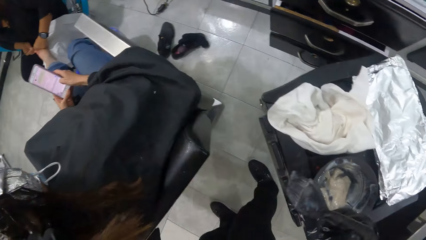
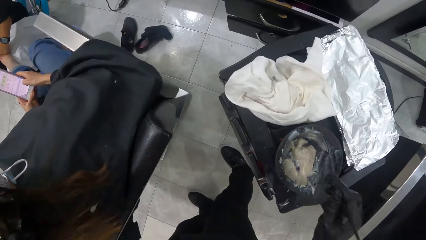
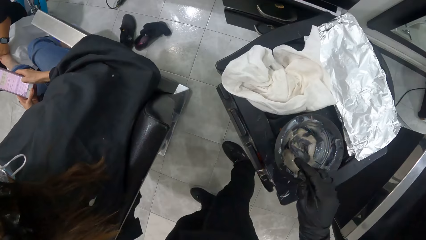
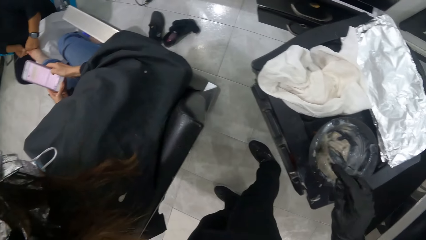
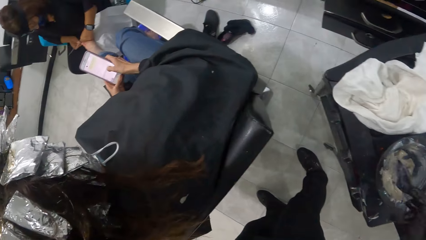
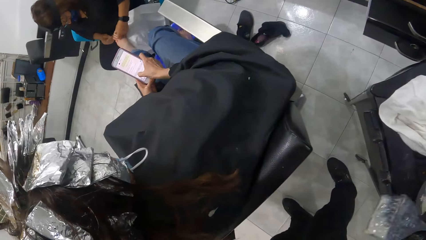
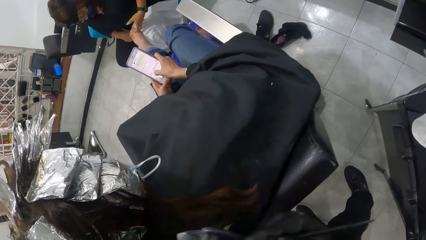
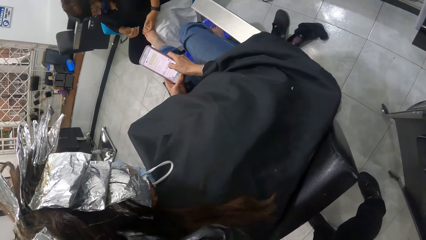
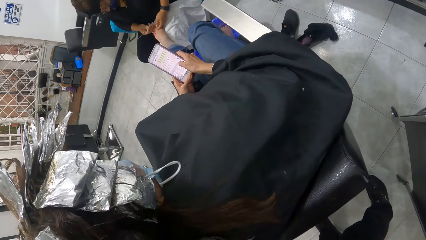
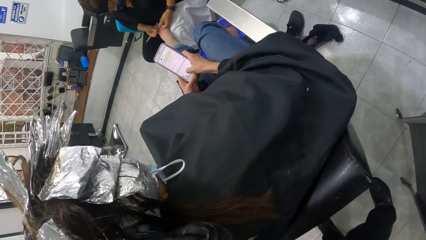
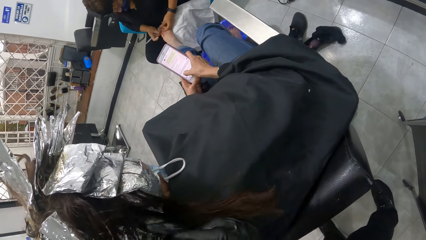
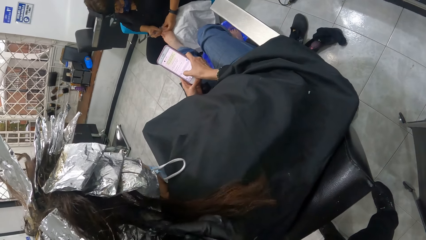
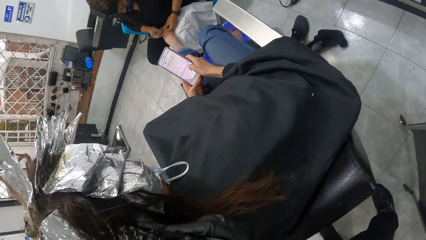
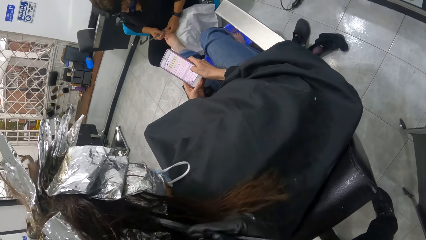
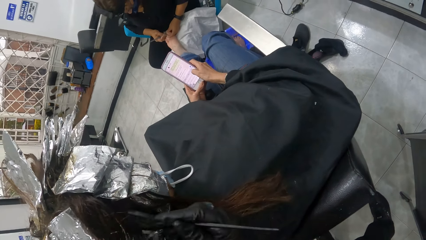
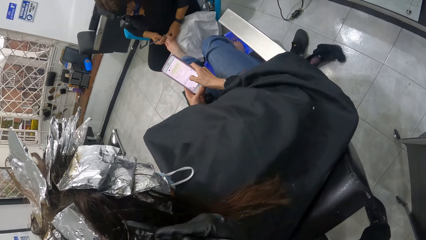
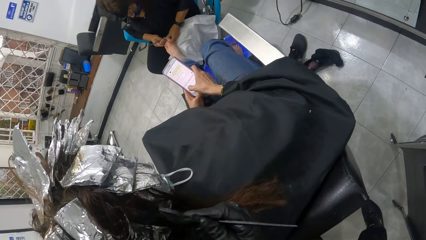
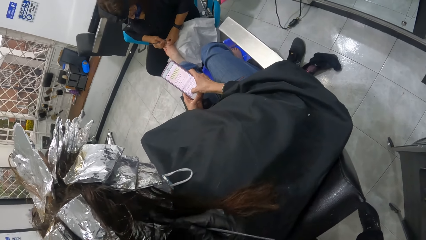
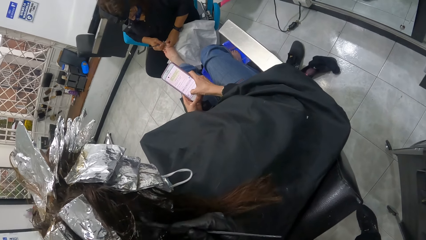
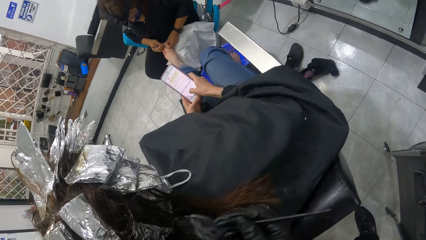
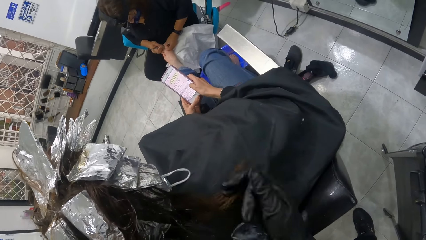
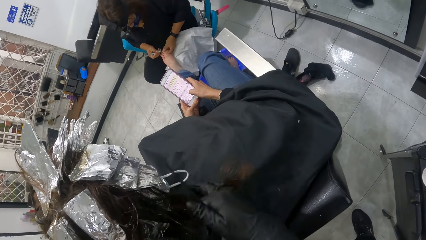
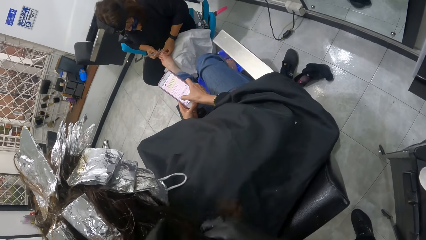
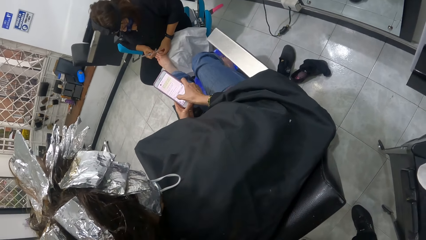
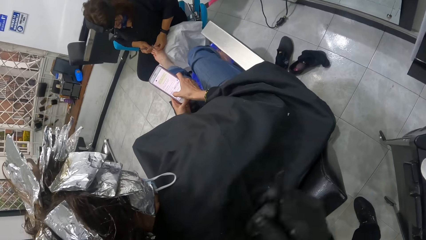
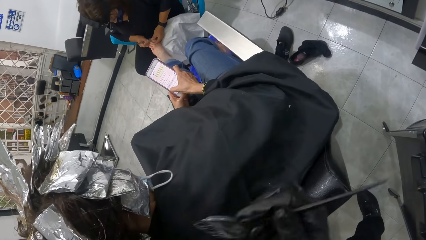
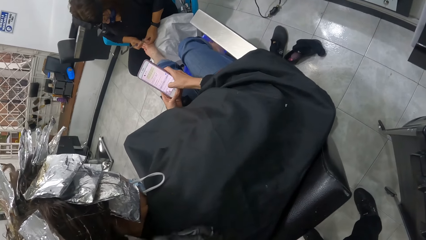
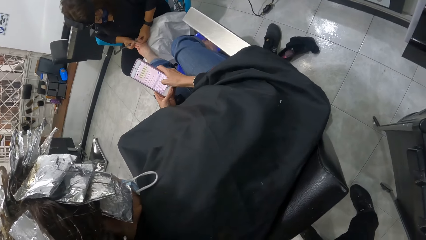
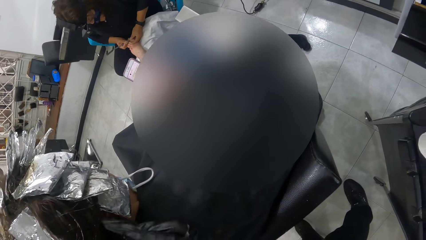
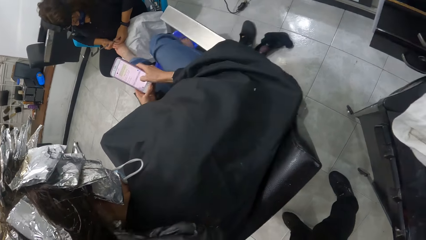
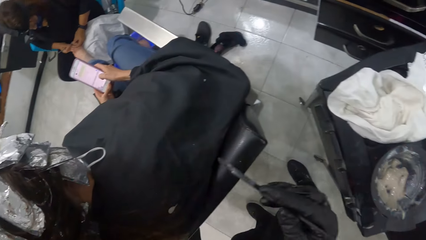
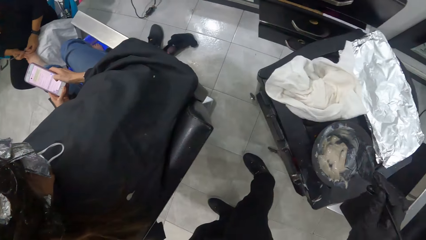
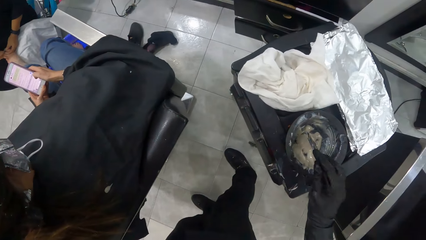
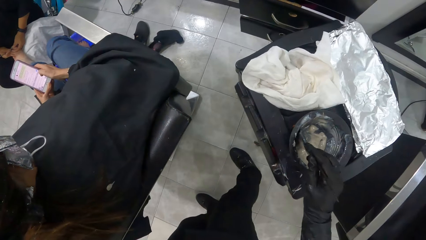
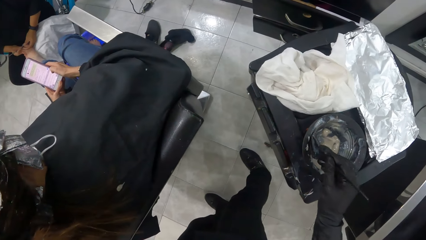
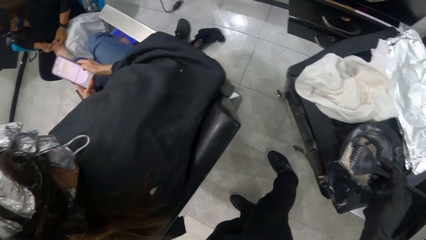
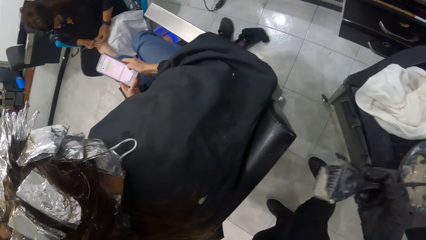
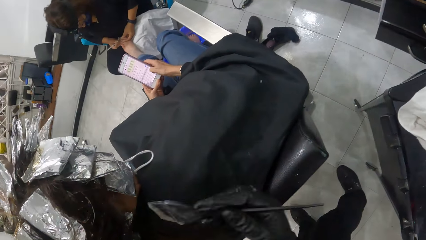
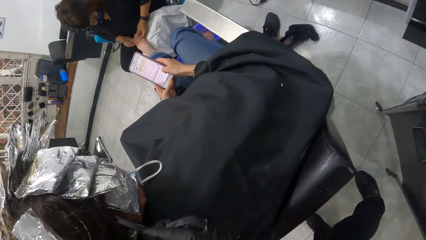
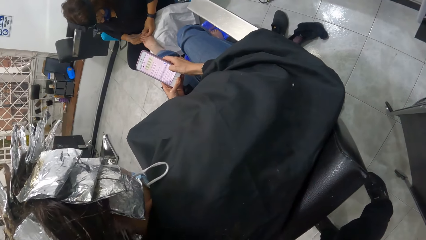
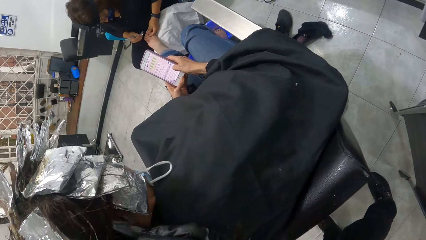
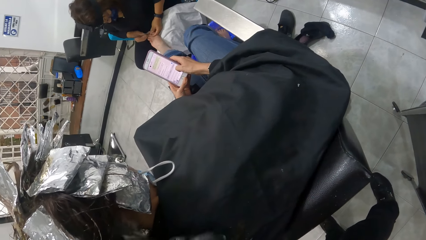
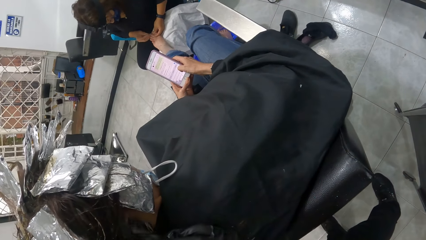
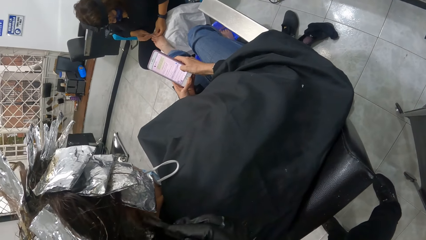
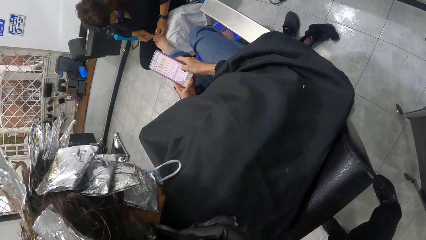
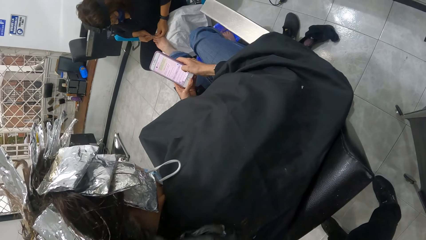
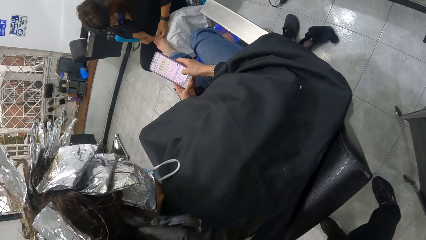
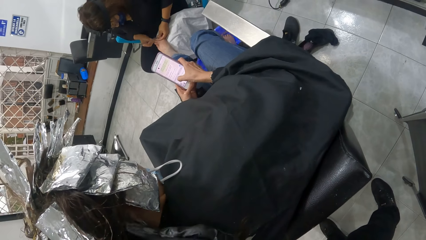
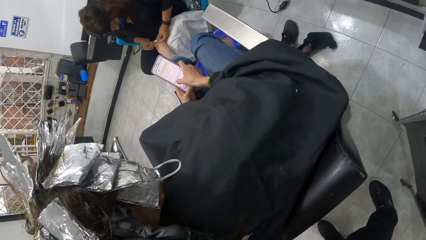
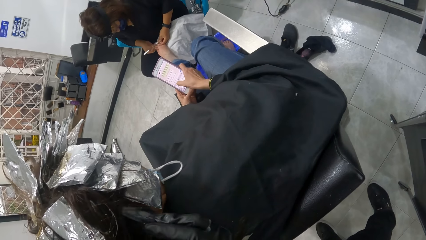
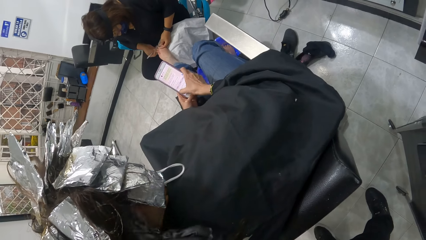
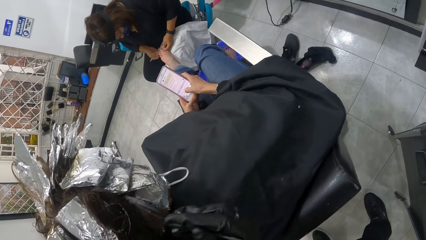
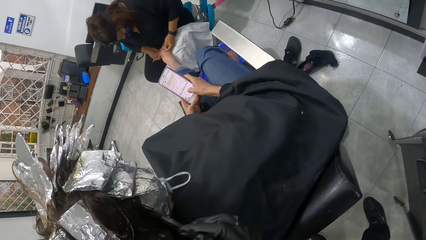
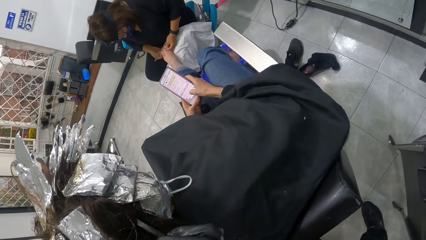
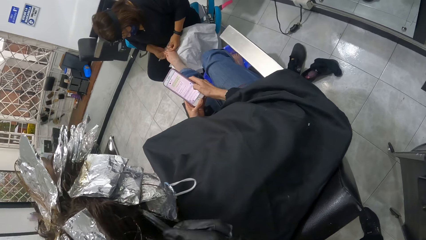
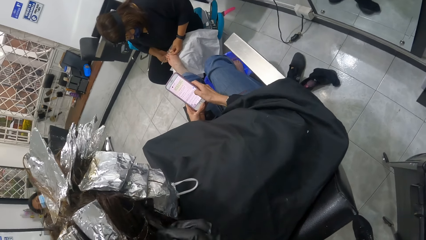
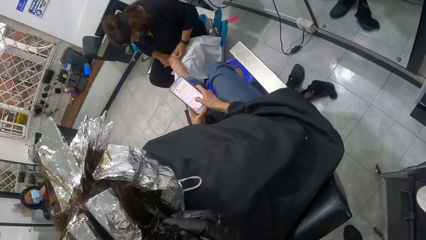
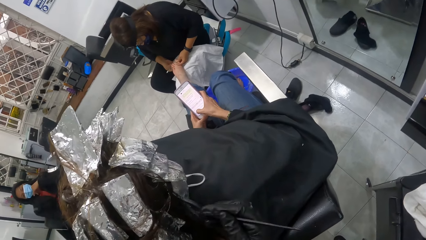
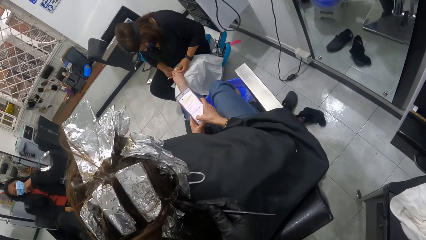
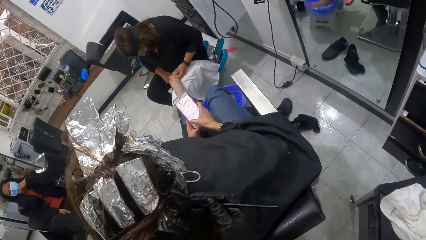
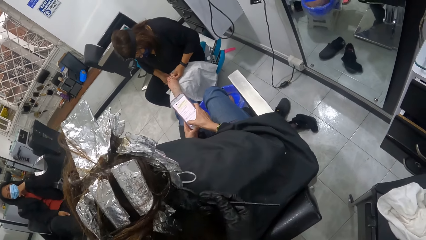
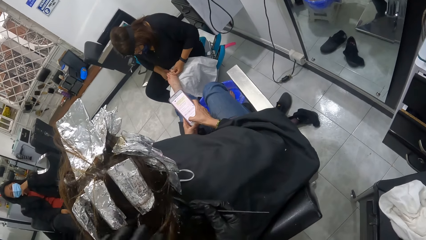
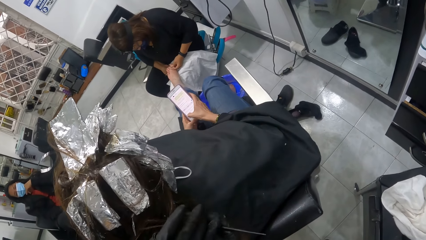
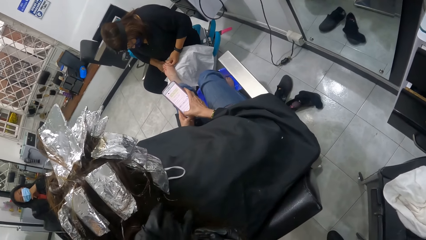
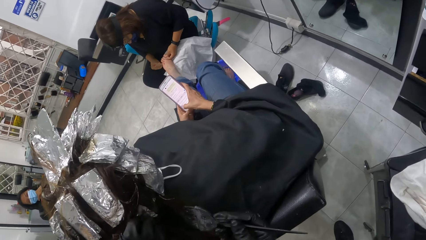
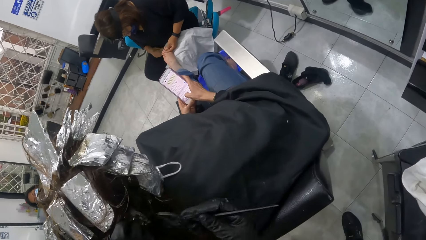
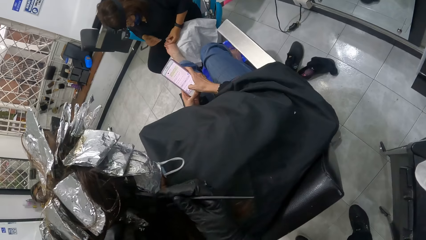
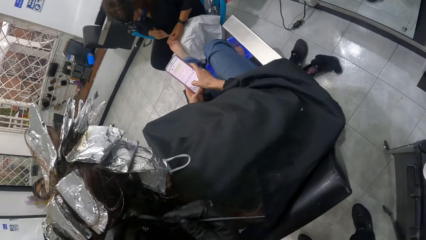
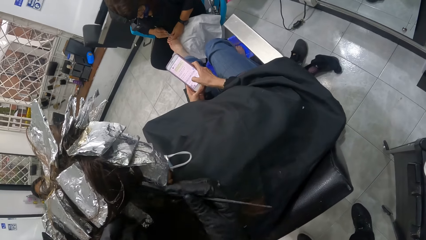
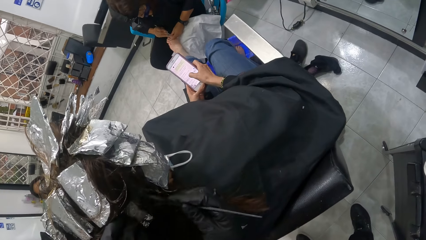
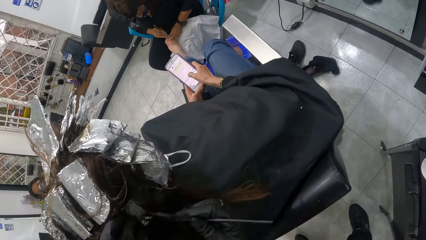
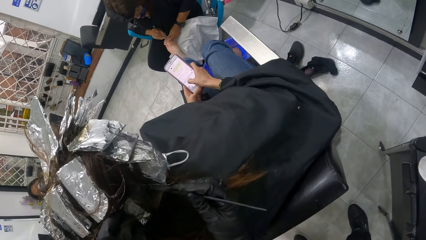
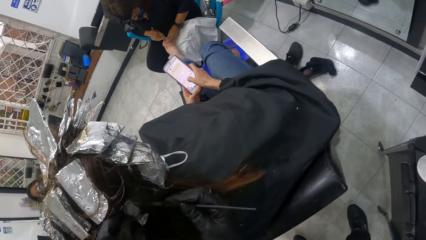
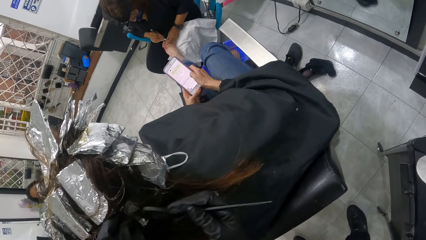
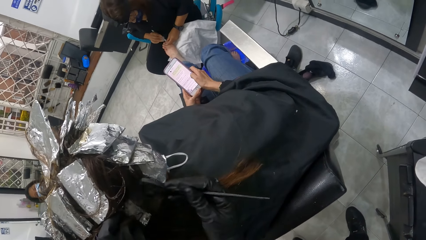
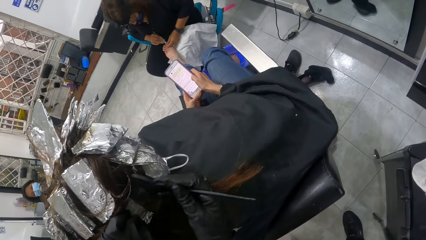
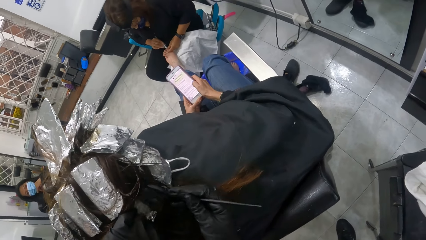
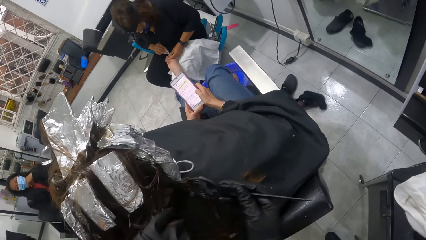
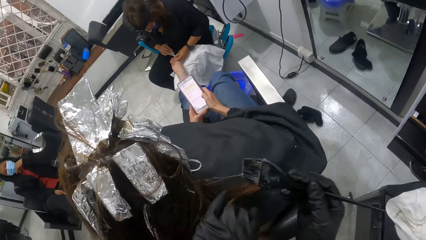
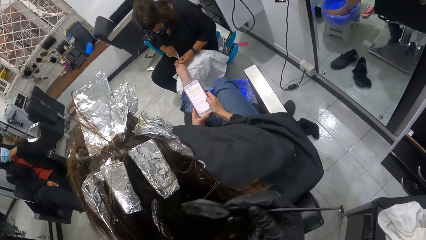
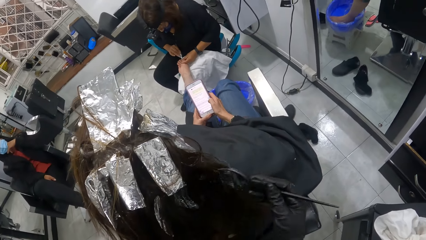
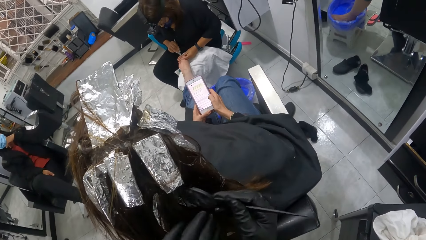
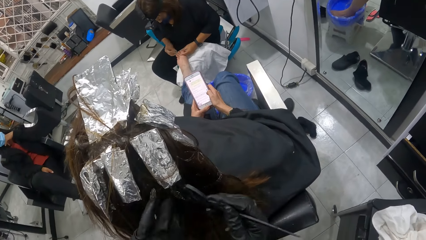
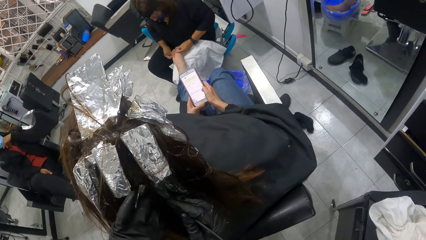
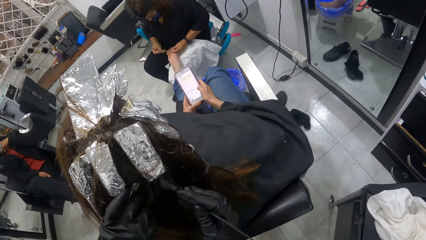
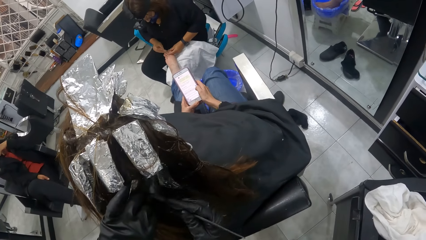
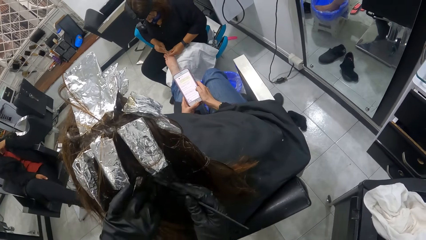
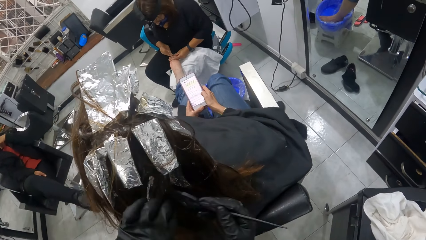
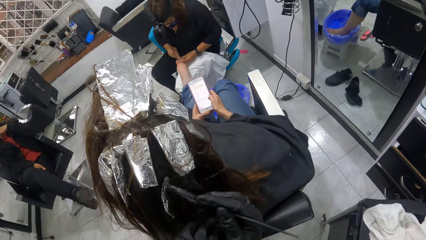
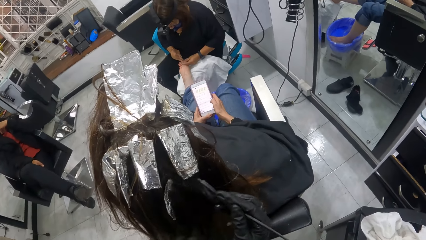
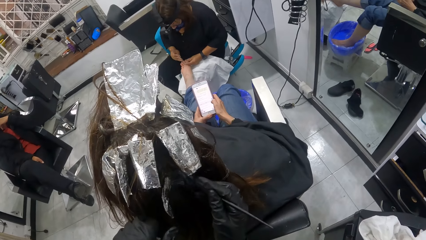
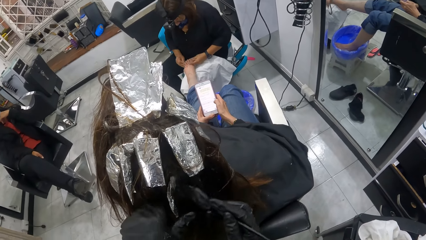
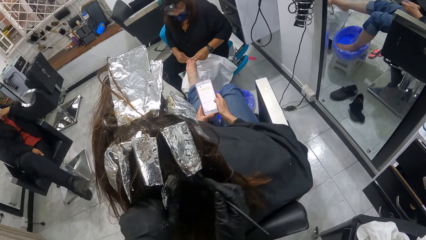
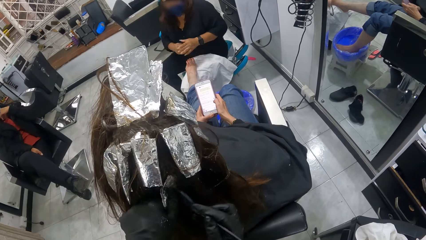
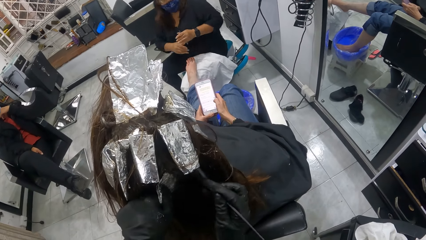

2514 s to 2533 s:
The camera wearer applies something on a woman's hair with a brush. She pulls the brush off the woman's hair. She scoops relaxer from the bowl with the brush in her right gloved hand. She removes the brush from the tin. She applies relaxer on the woman's hair with the brush in her right gloved hand. She adjusts the woman's hair with the brush in her right hand. She pulls the brush off the woman's hair. She scoops relaxer from the bowl with the brush in her right gloved hand. She removes the brush from the tin. She applies relaxer on the woman's hair with the brush in her right gloved hand. Another woman cuts the first woman's nail cuticles with a cuticle nipper. She clears the cuticle nipper on the towel. She cuts the first woman's nail cuticles with the cuticle nipper. The camera wearer applies something on the first woman's hair with the brush.
